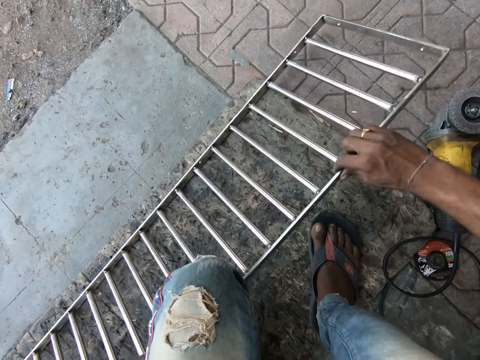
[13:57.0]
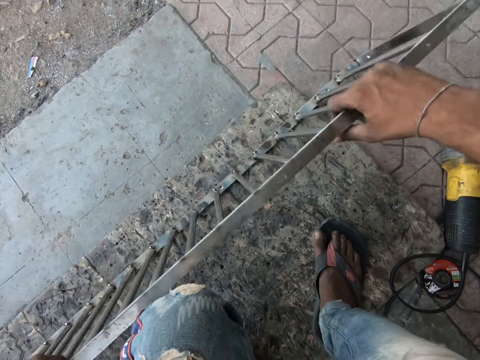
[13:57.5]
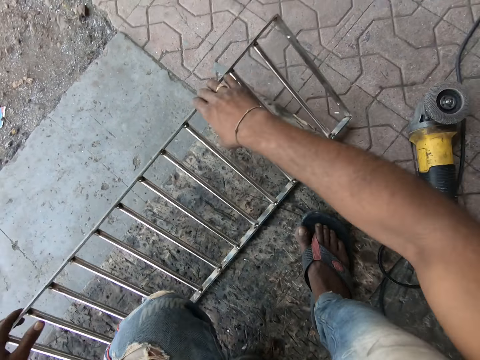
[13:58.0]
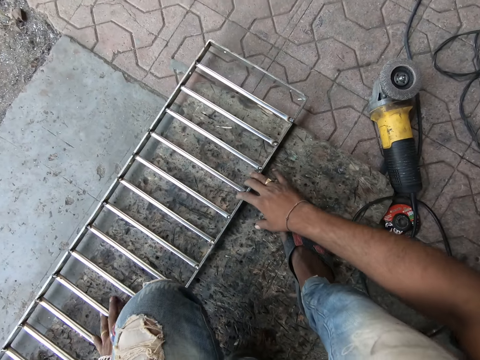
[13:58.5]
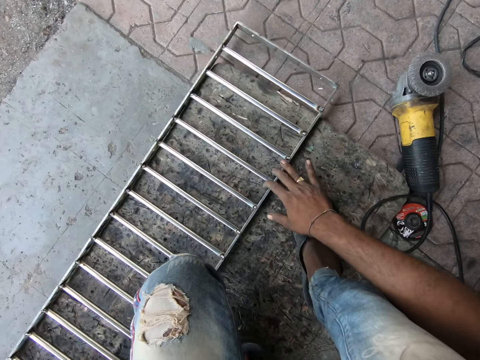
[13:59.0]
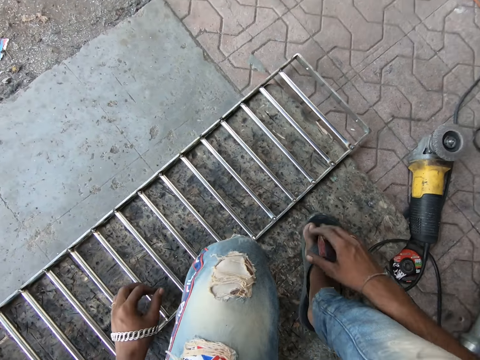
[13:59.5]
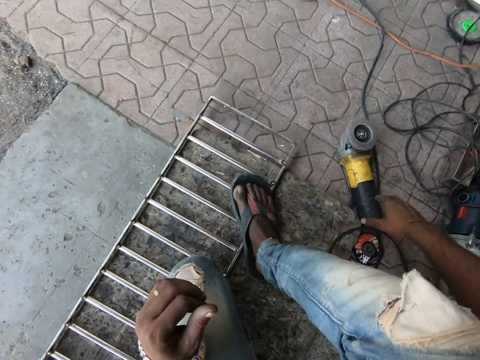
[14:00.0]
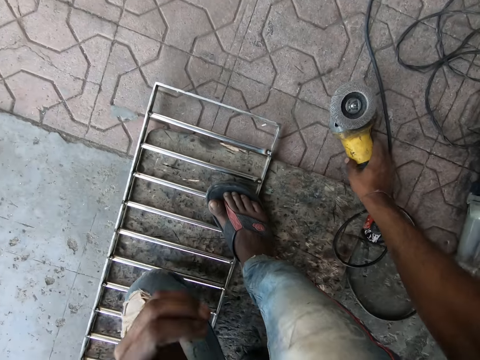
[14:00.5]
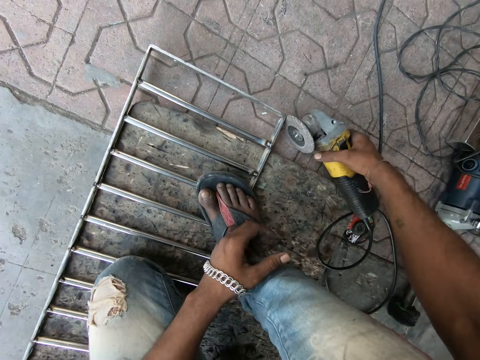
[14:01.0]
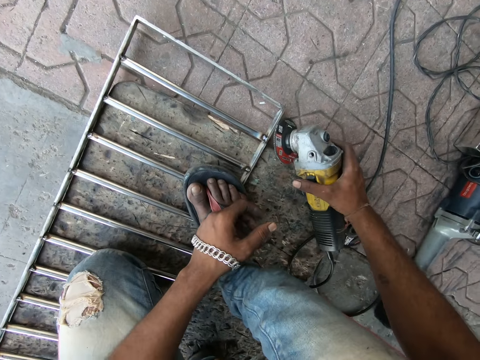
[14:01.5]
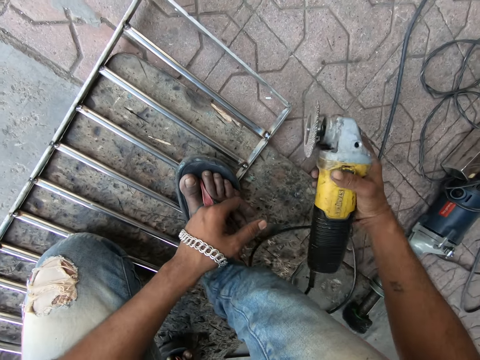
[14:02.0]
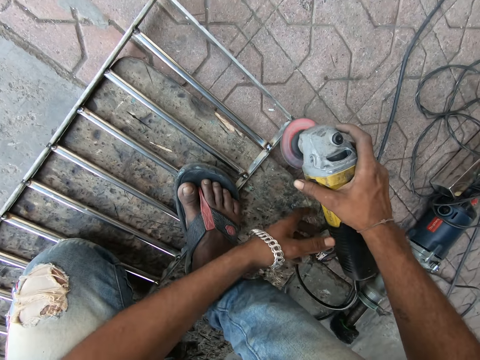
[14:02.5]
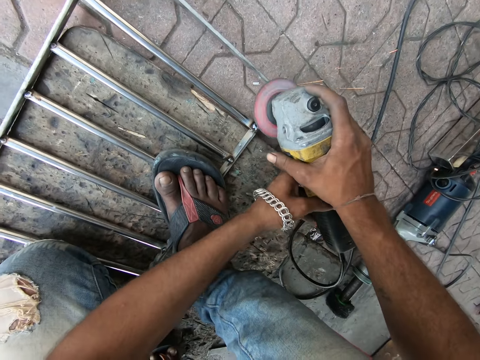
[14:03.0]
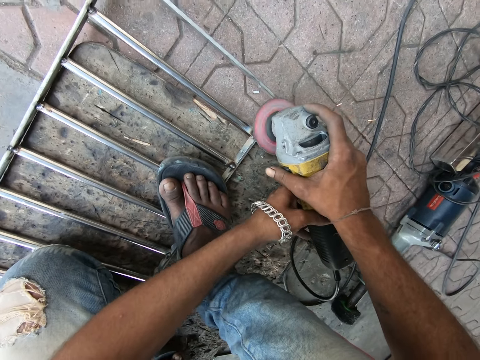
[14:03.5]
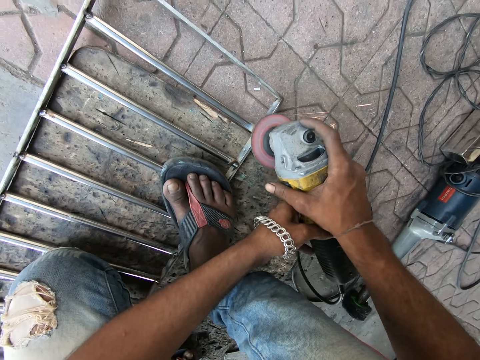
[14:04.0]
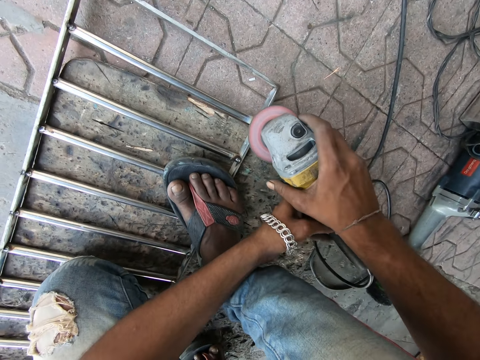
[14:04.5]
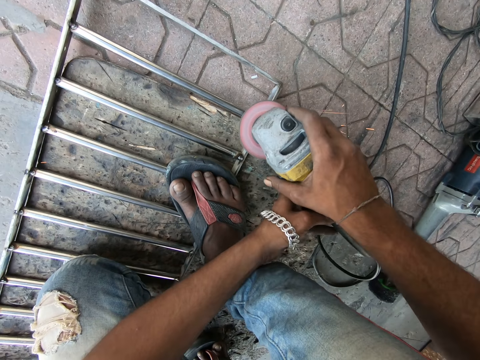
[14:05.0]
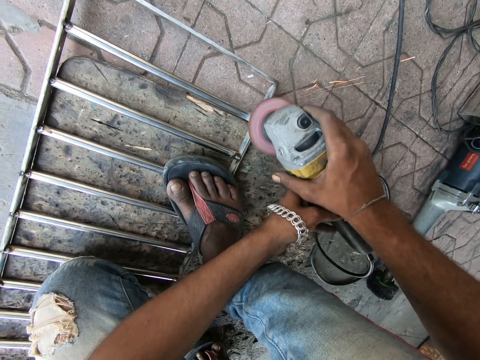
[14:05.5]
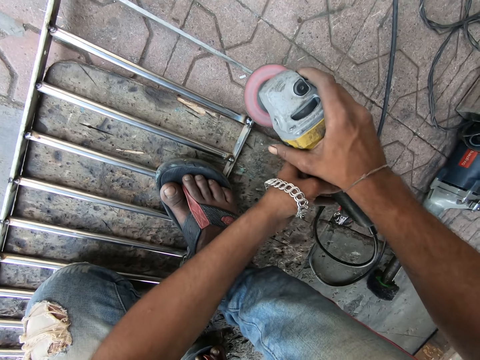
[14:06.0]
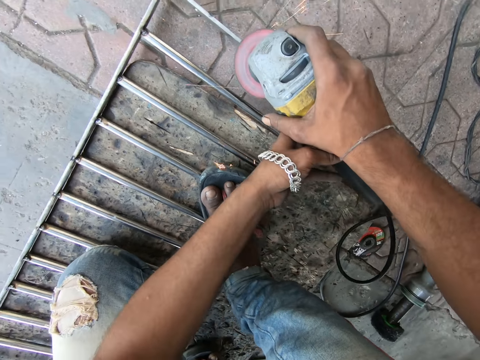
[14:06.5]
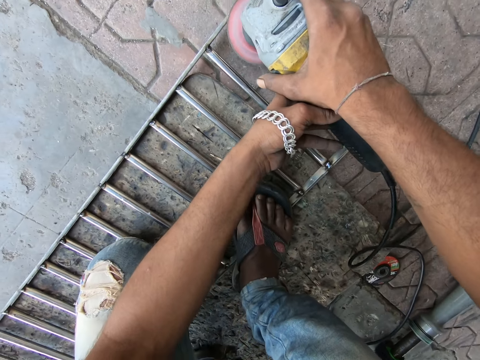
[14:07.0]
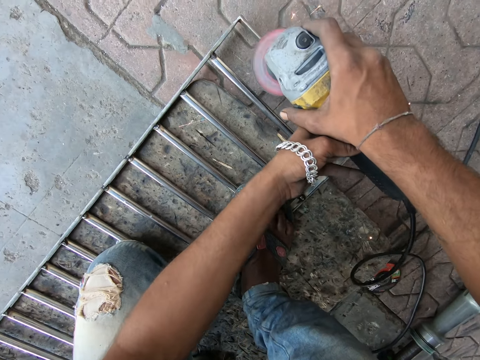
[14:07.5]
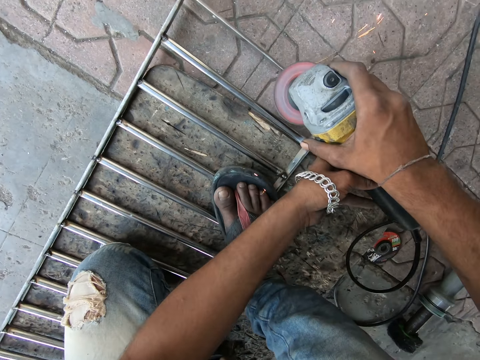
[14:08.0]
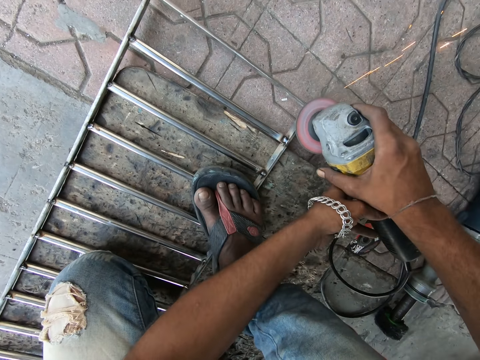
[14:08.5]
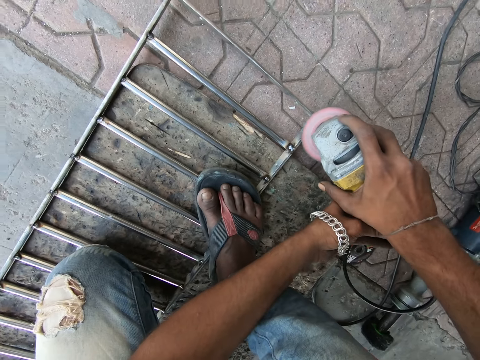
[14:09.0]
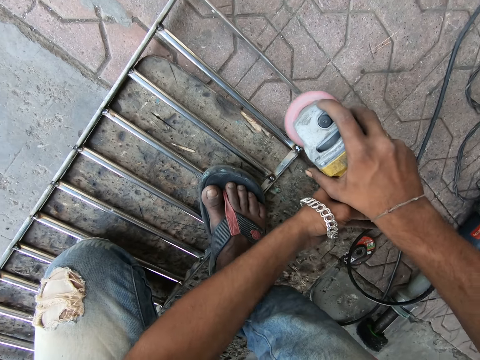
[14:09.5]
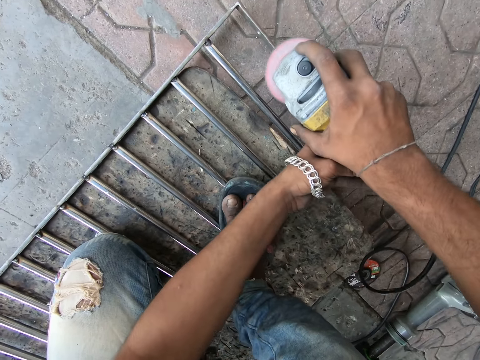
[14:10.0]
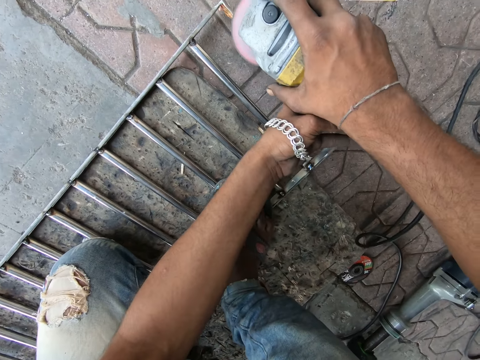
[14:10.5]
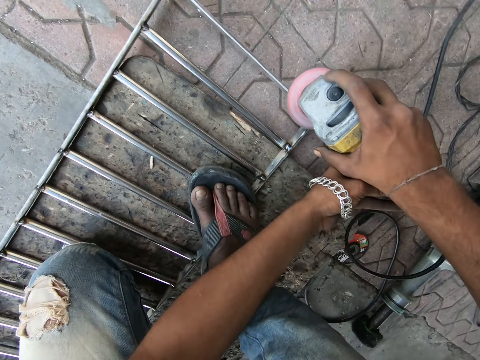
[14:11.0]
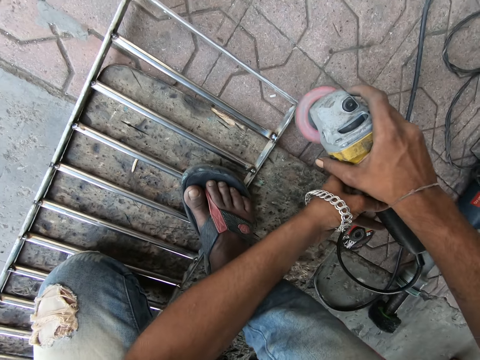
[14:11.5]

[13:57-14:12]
The camera wearer turns the metal frame. They move the metal frame. They step on the frame. They carry the angle grinder. They pick up the grinder on the floor. They power the angle grinder. They grind the edges of the metal frame with the angle grinder.

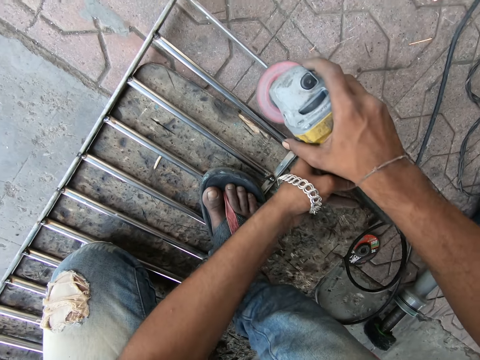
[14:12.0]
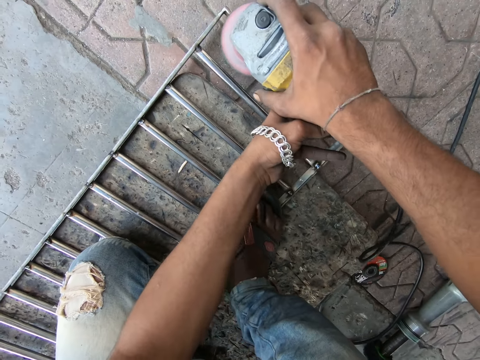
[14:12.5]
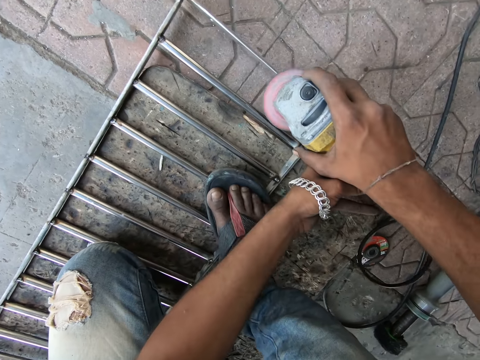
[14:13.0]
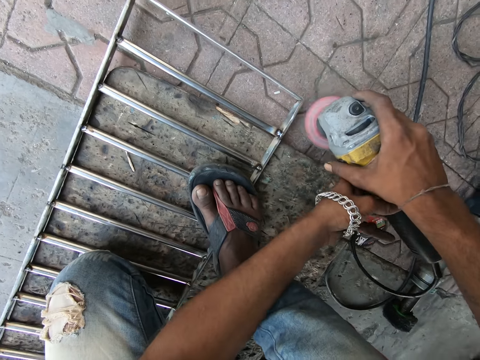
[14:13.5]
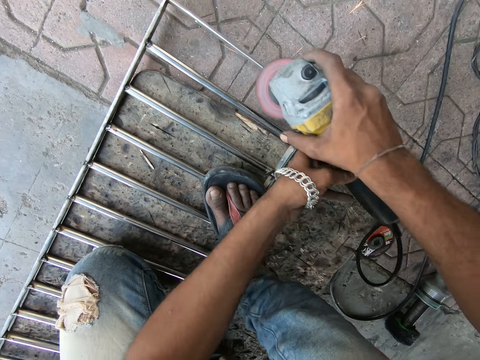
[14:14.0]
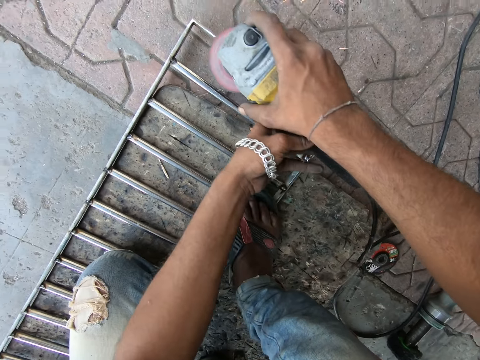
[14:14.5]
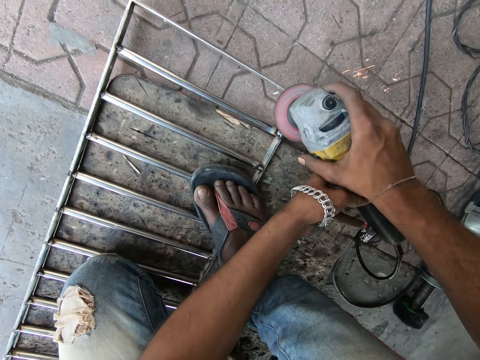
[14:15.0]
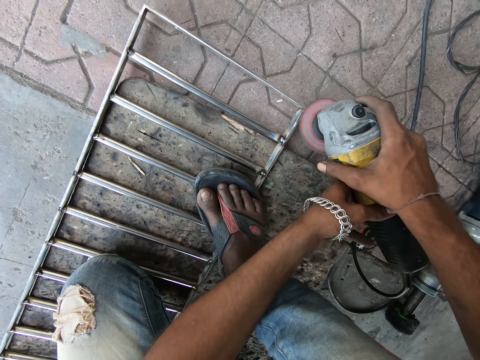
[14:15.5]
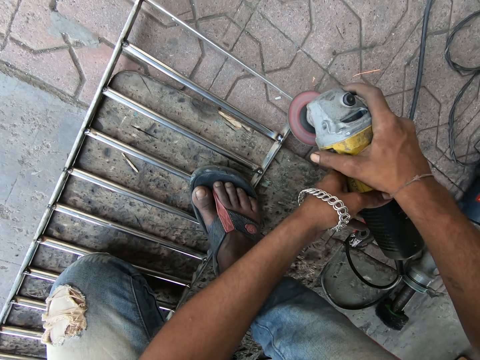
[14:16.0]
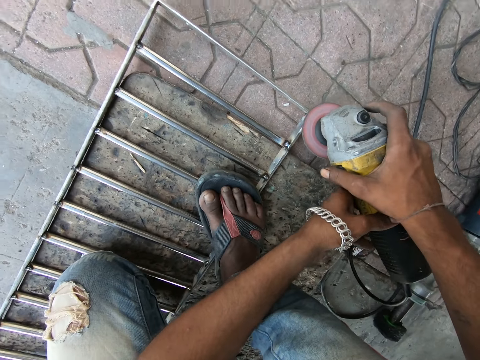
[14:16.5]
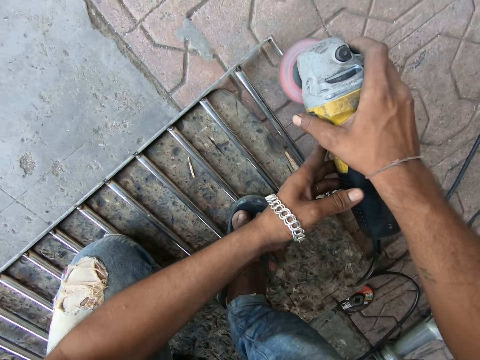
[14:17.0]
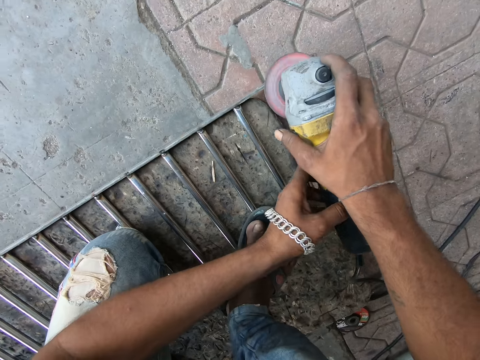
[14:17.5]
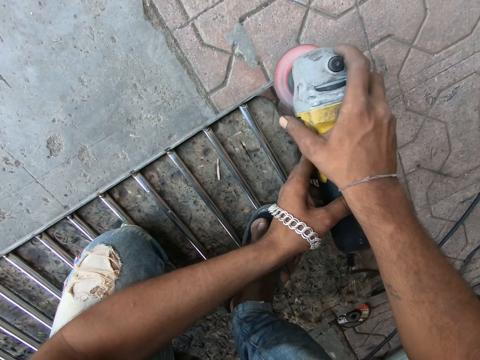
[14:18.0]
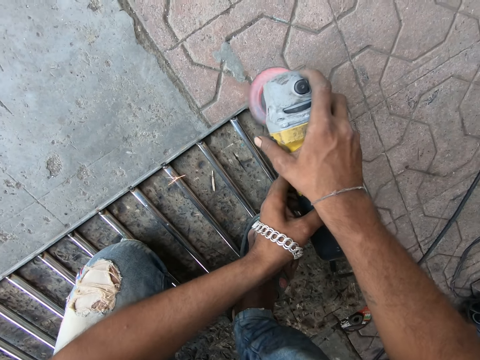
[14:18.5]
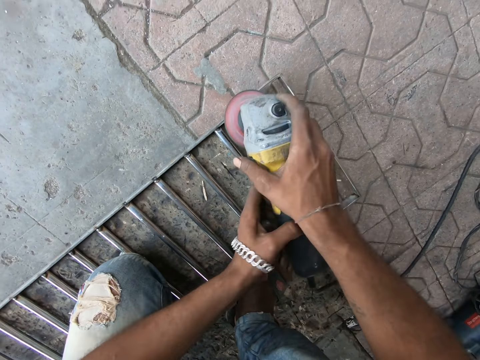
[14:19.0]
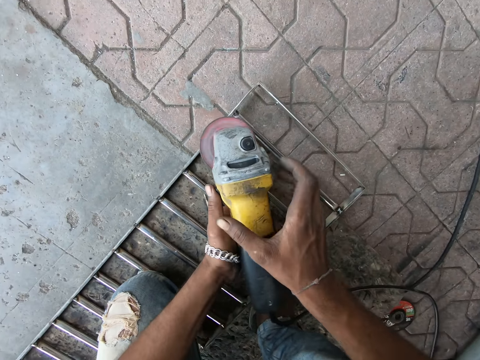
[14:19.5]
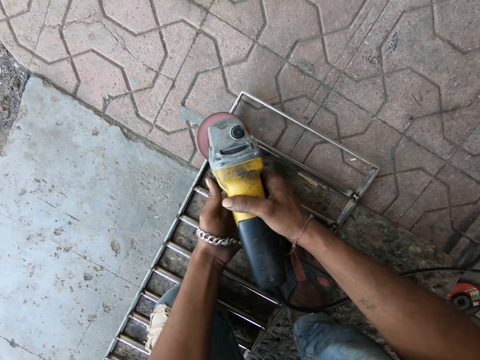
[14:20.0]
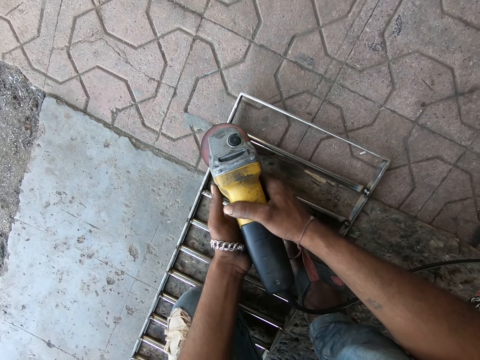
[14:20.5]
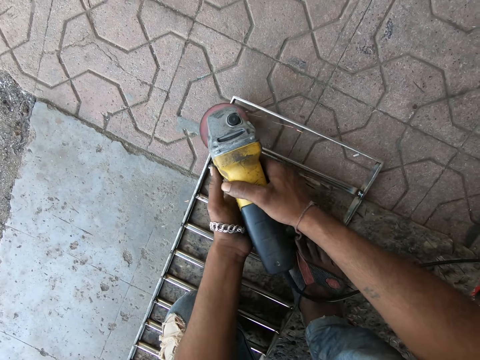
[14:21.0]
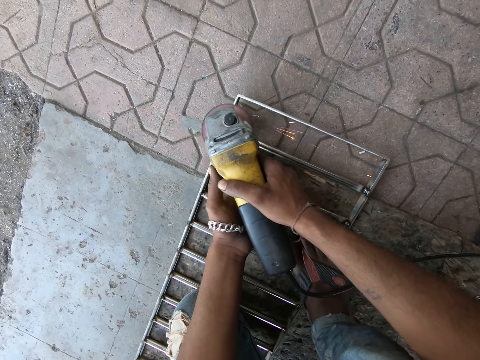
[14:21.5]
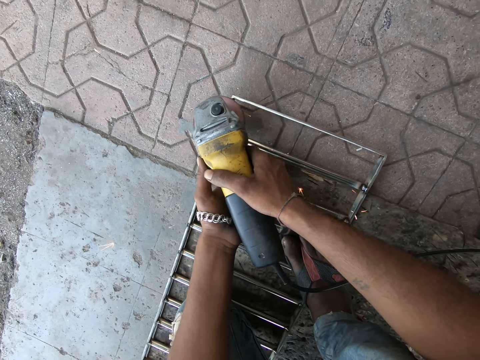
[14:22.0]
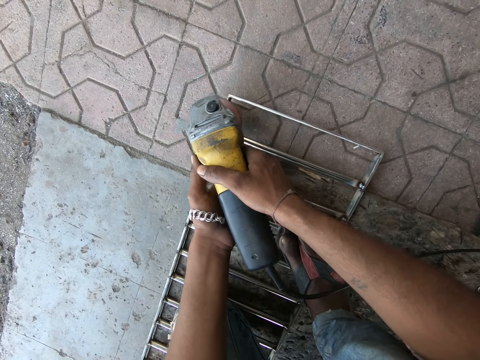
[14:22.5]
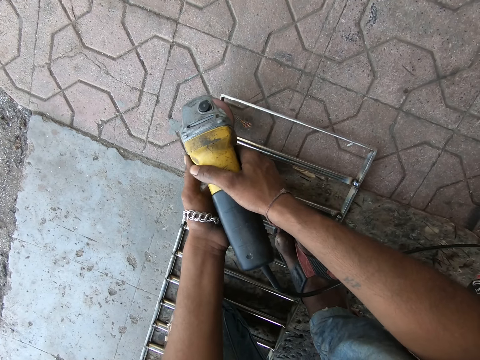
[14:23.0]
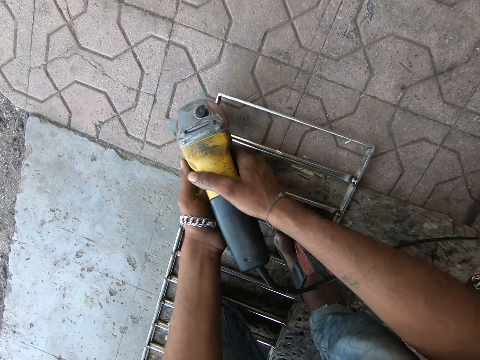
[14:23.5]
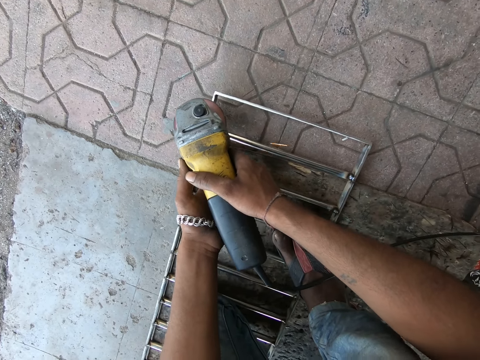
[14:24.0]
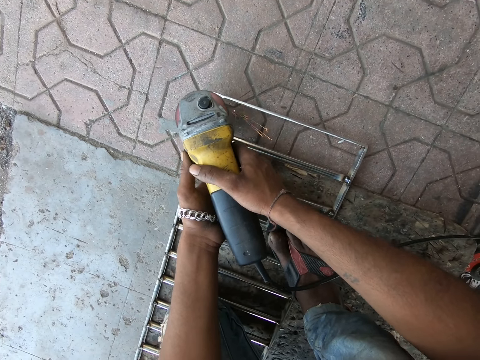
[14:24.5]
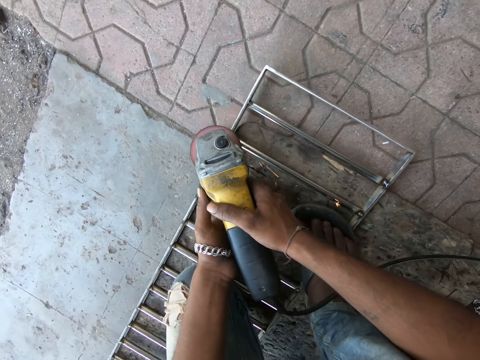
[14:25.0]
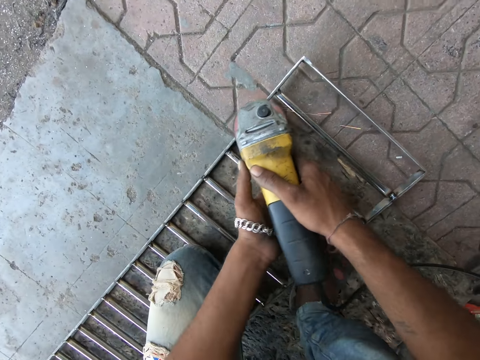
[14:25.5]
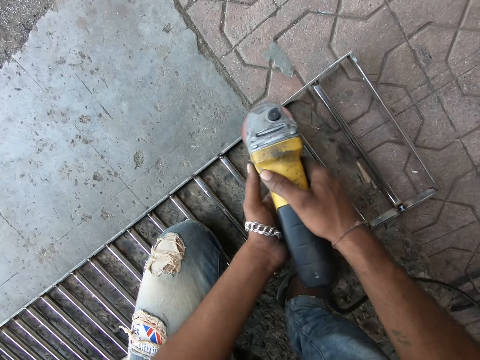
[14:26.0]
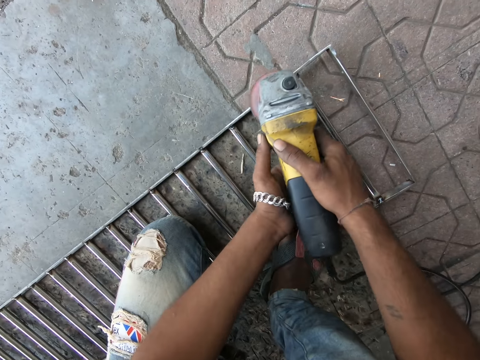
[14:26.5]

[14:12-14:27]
The camera wearer adjusts the angle grinder. They grind the metal frame with the angle grinder.
